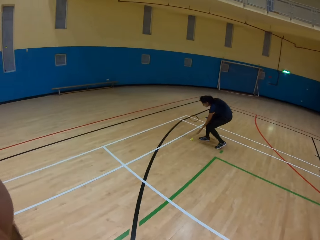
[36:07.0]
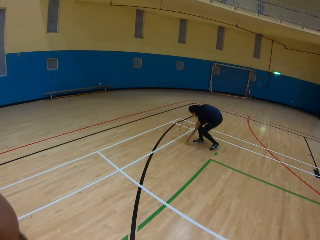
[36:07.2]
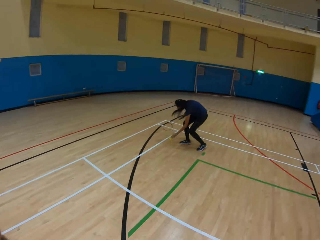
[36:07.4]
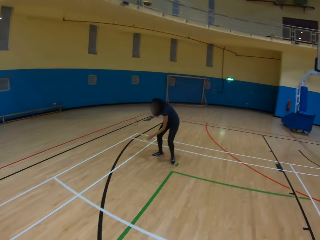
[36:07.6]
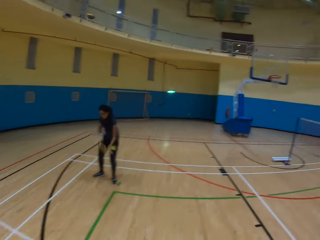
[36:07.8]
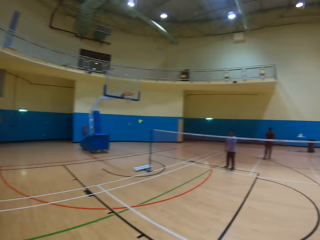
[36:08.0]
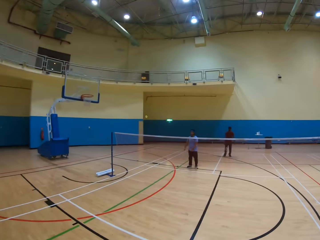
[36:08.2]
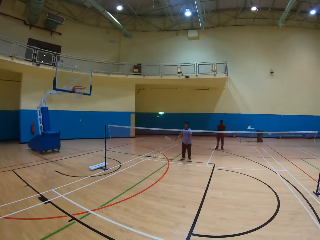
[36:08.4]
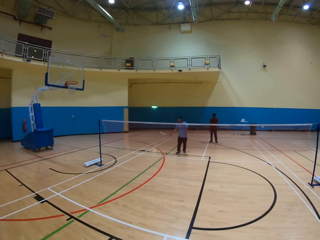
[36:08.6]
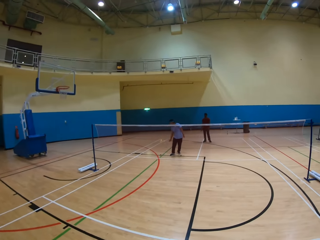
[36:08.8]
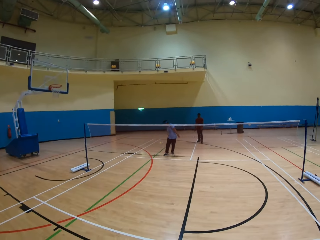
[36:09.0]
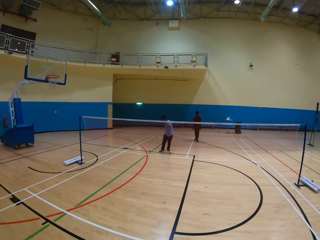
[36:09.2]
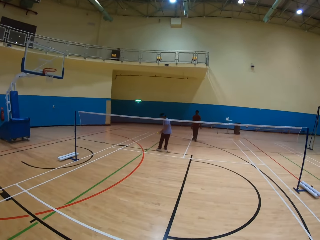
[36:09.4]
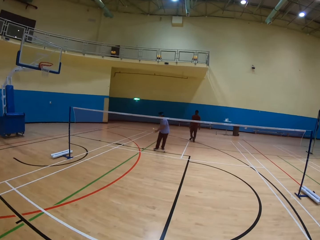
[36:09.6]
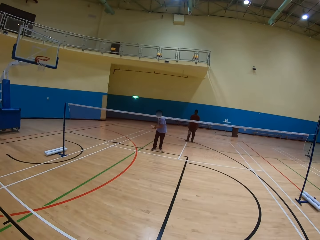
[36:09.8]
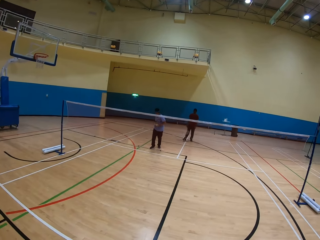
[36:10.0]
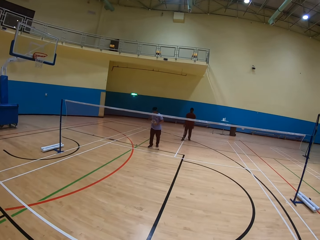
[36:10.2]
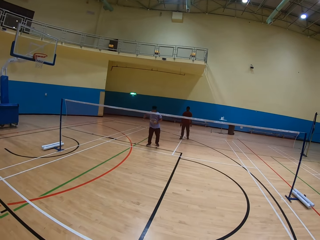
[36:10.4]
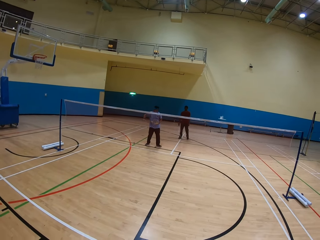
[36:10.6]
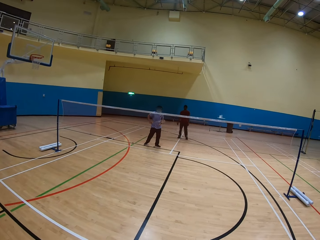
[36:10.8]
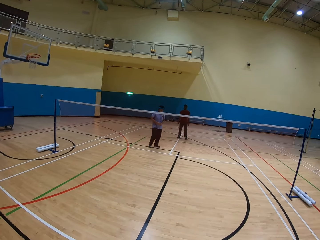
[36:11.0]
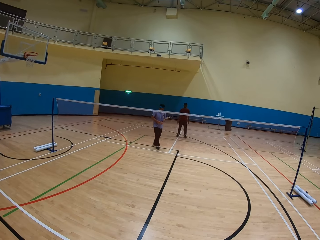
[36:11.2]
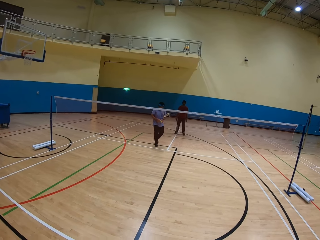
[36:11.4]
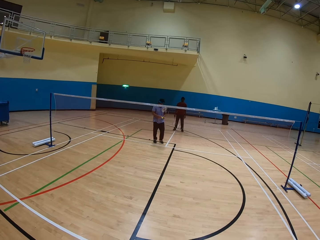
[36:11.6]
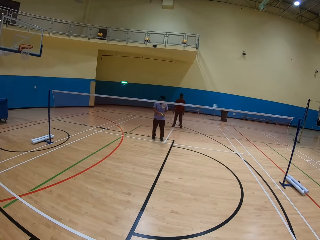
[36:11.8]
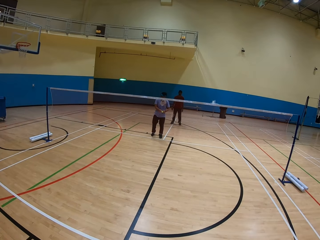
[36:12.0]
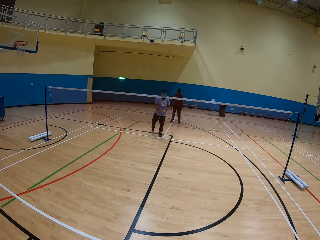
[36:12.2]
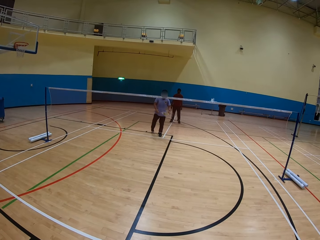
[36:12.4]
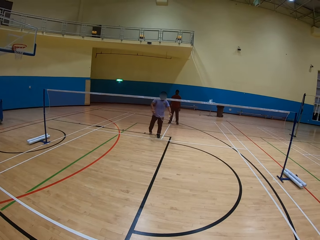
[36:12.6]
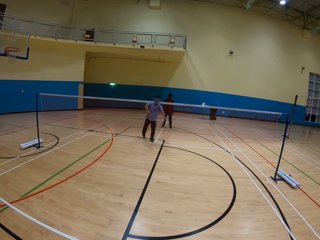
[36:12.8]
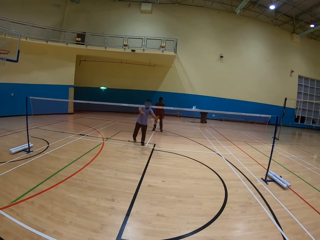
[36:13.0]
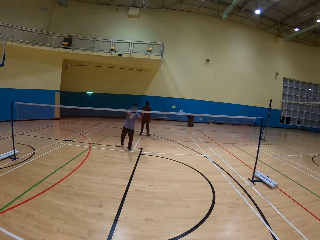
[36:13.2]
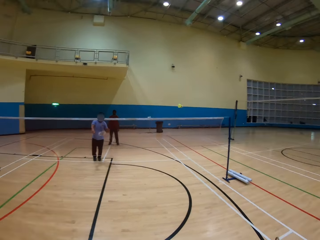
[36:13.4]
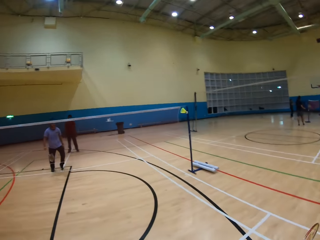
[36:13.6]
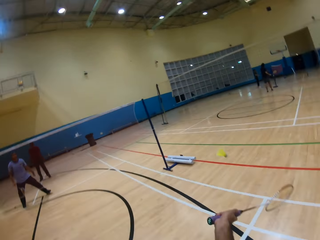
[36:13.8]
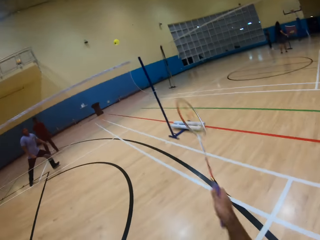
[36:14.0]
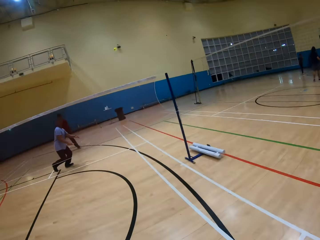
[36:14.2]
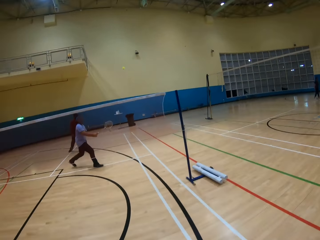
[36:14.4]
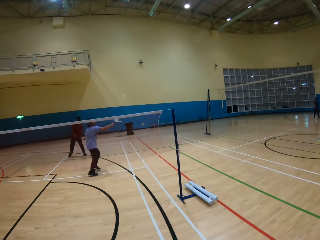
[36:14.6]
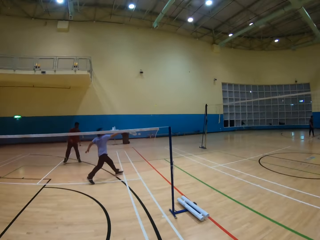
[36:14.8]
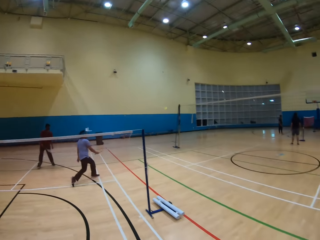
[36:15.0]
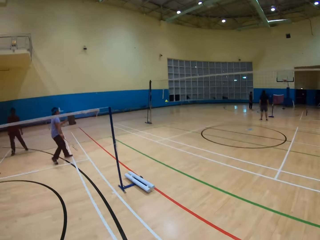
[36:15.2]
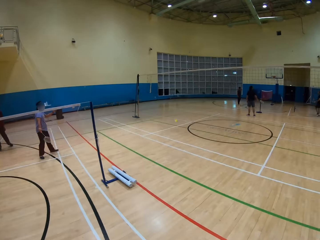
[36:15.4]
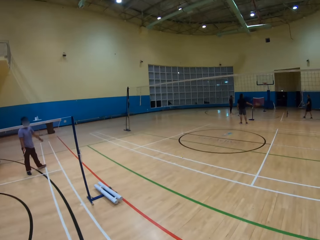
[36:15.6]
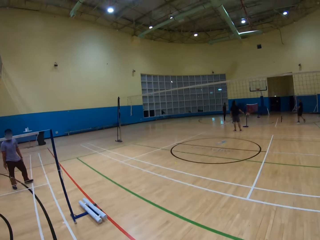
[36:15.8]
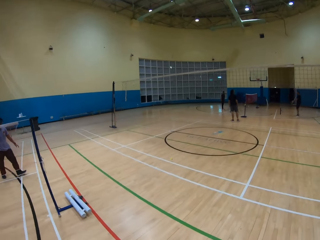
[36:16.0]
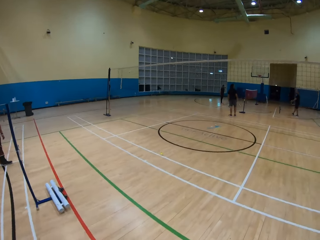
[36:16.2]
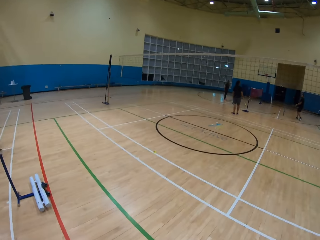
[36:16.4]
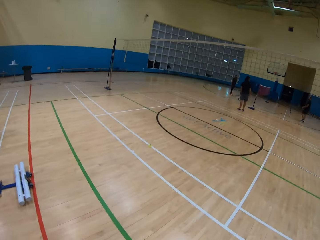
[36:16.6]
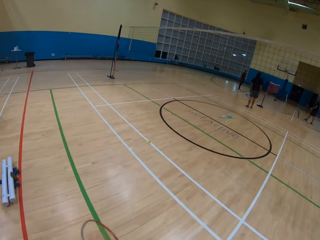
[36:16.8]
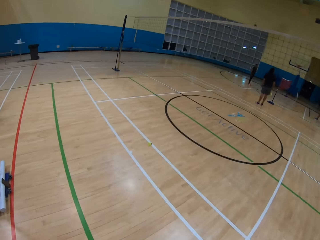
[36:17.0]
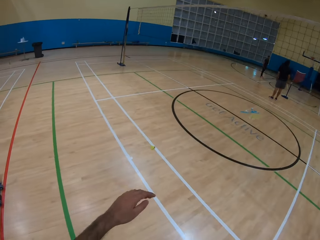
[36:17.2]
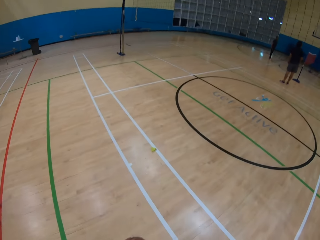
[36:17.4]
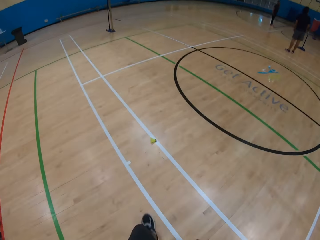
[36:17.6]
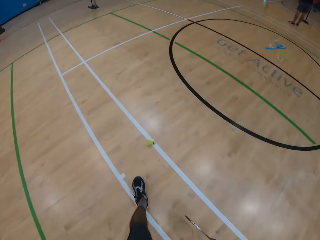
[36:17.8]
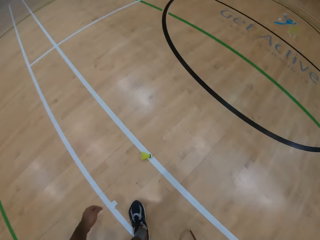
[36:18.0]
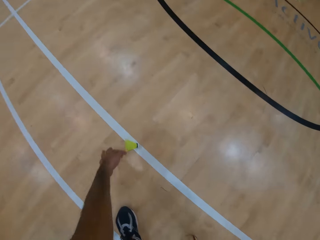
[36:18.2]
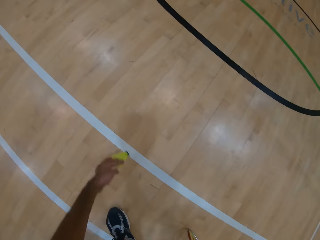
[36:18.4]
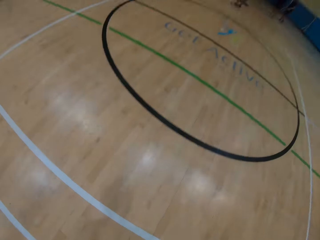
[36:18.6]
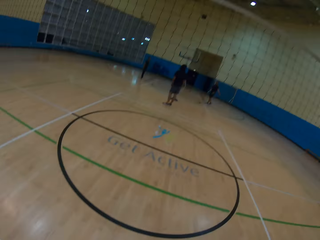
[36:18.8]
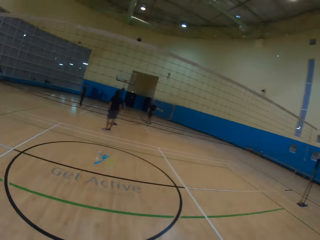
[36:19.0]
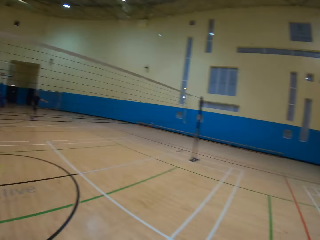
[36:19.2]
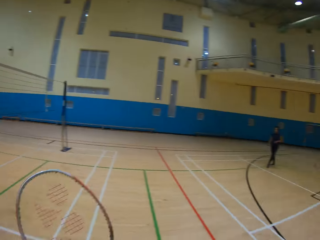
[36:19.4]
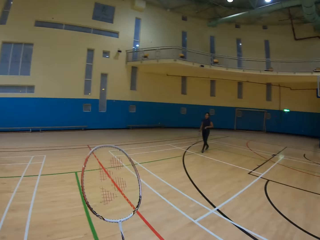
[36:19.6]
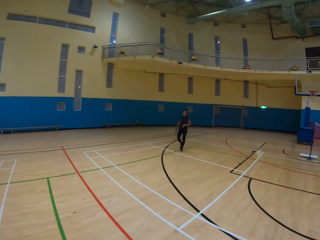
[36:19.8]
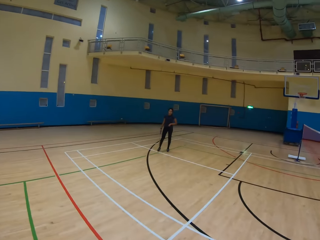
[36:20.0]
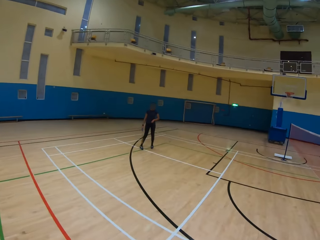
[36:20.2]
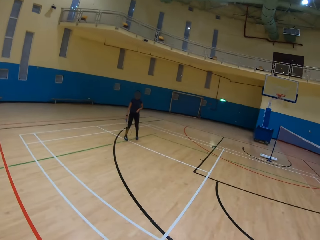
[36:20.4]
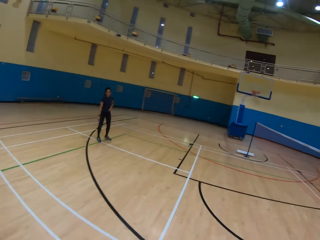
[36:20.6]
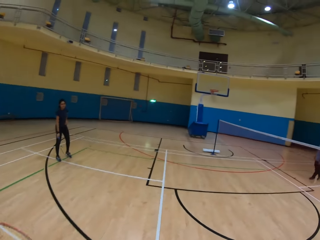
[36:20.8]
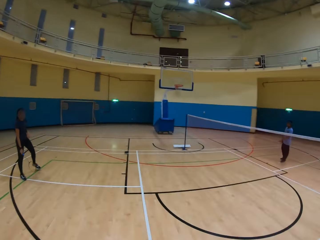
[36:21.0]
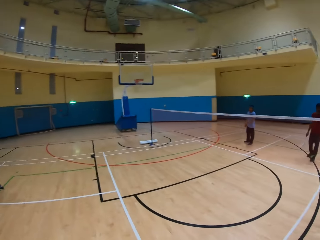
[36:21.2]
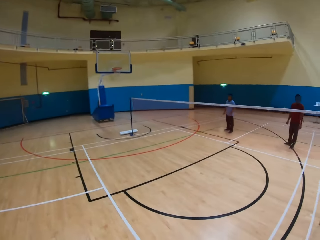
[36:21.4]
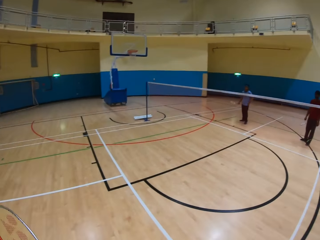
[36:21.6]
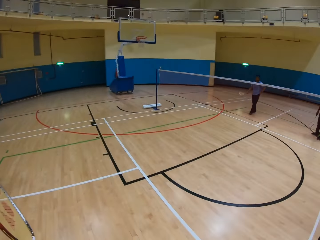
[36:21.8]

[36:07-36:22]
A woman picks the shuttlecock. The woman hits the shuttlecock. A man hits the shuttlecock. The camera wearer plays badminton. They hit the shuttlecock. The man hits the shuttlecock. The camera wearer walks around. They pick up the shuttlecock. They walk around.

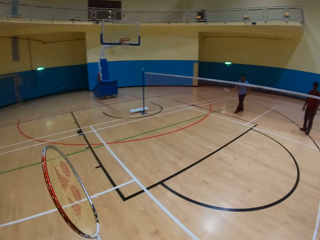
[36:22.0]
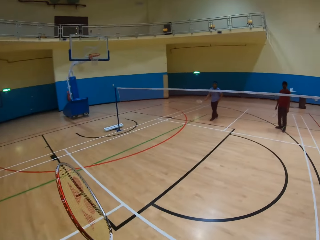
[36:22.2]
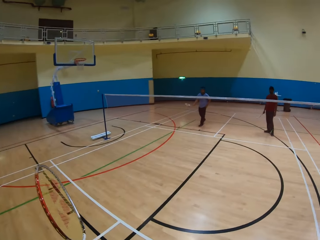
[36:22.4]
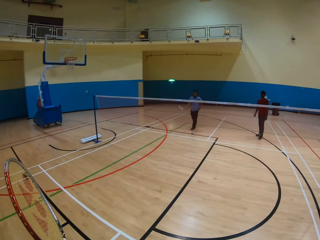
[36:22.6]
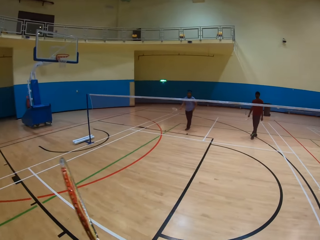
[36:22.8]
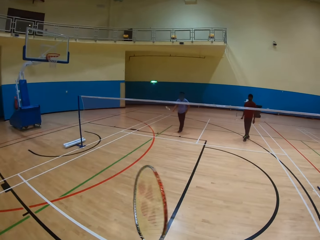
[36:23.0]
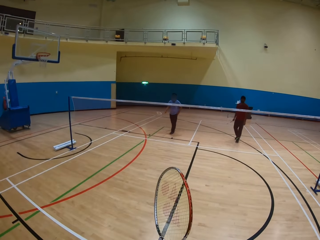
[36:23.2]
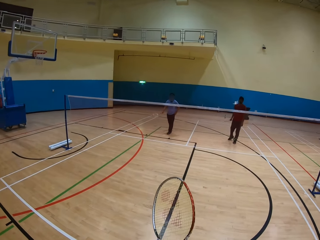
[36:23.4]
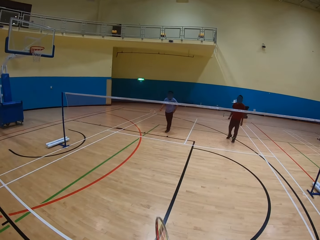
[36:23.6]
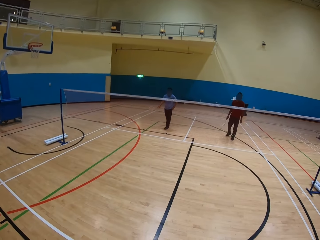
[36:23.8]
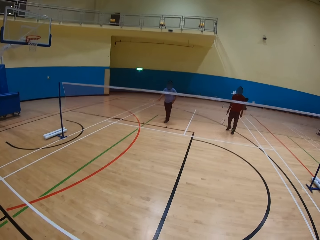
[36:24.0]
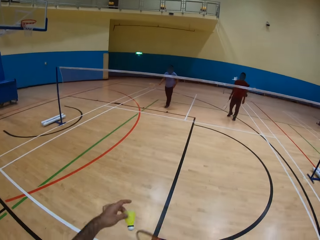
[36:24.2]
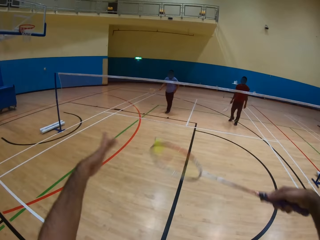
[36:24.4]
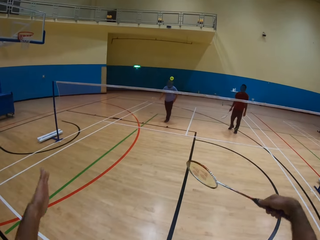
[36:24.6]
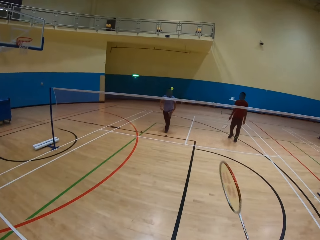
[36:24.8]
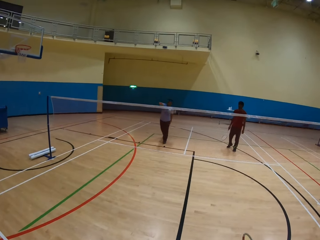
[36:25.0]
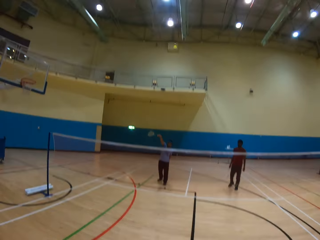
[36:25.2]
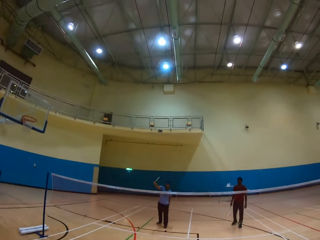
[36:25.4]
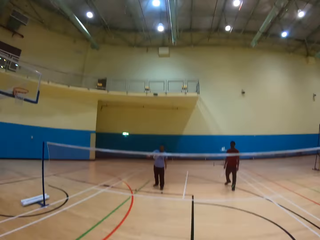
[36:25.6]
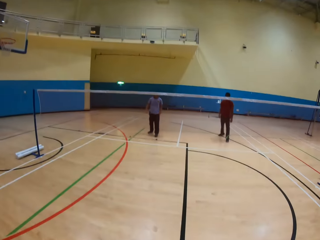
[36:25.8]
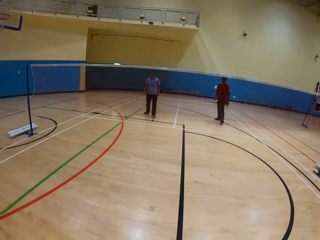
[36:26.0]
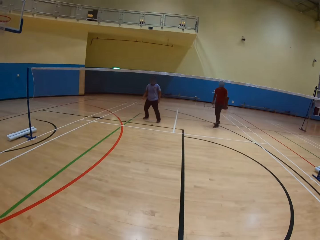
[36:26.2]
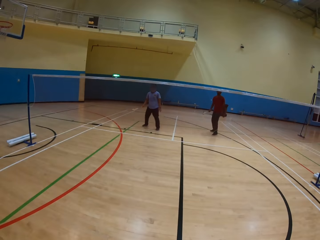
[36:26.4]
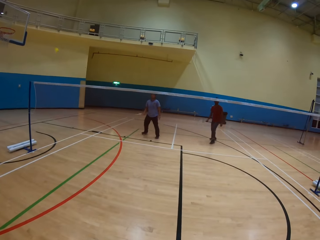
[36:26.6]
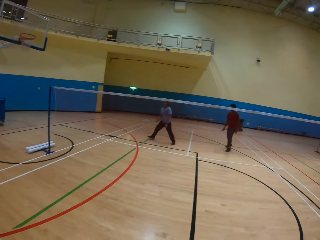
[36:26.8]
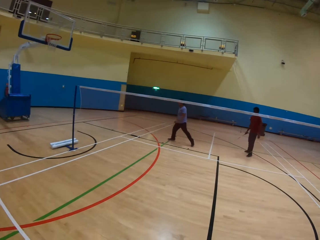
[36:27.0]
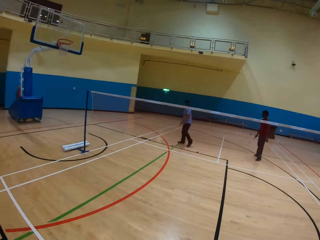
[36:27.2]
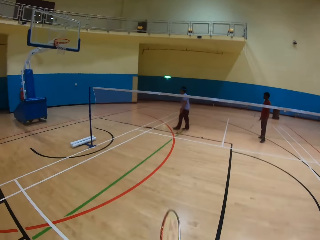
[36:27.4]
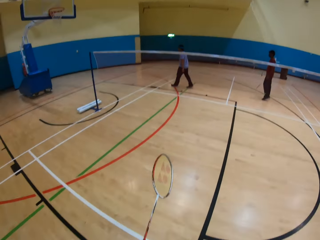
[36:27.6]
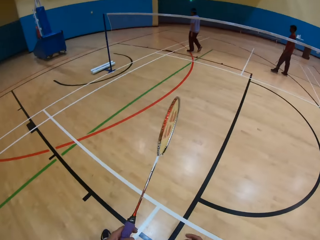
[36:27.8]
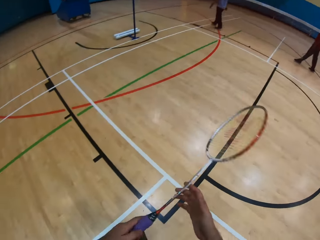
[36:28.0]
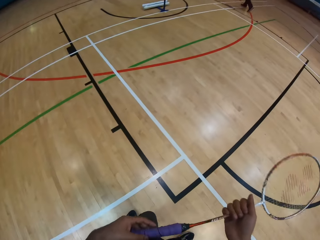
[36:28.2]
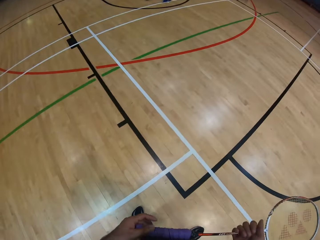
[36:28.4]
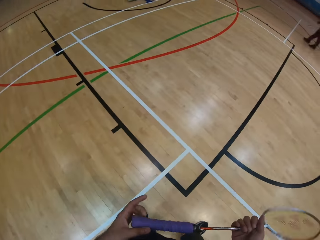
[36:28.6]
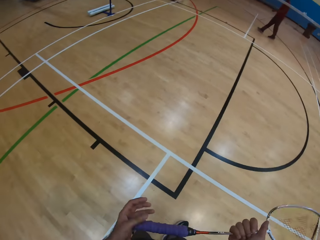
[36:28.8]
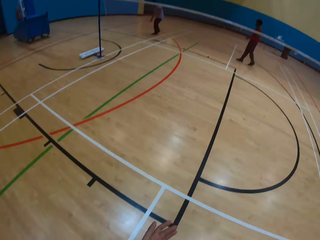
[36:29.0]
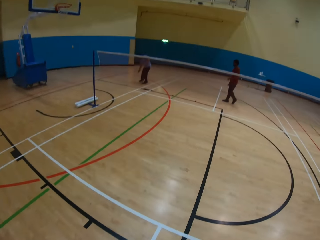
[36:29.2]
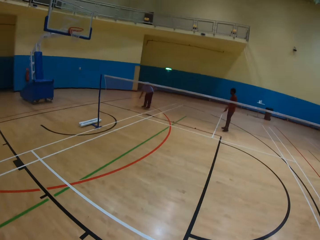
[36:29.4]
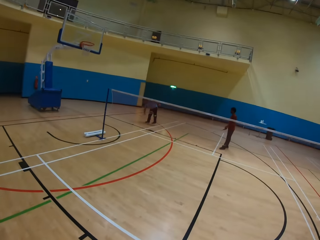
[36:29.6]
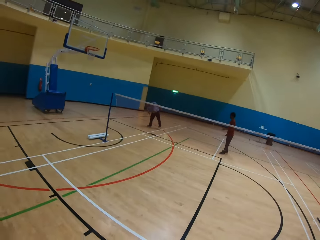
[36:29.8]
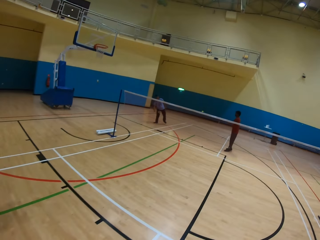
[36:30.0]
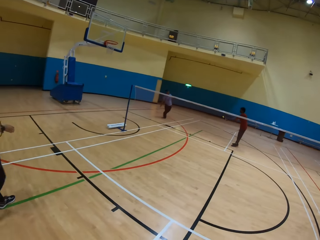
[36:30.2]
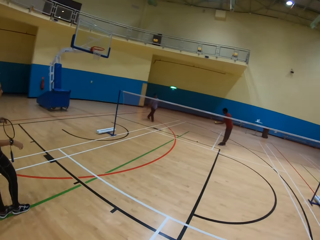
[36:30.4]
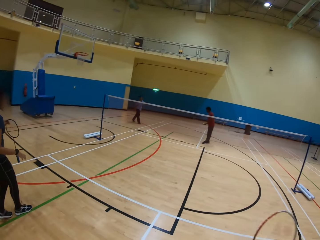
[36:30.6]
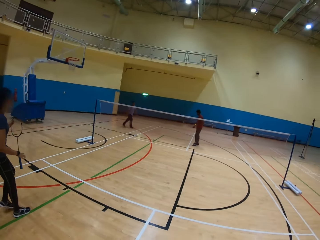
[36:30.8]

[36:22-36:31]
The camera wearer throws the shuttlecock. They hit the shuttlecock. A man hits the shuttlecock. A woman hits the shuttlecock. The man picks the shuttlecock on the ground. The camera wearer looks around.
